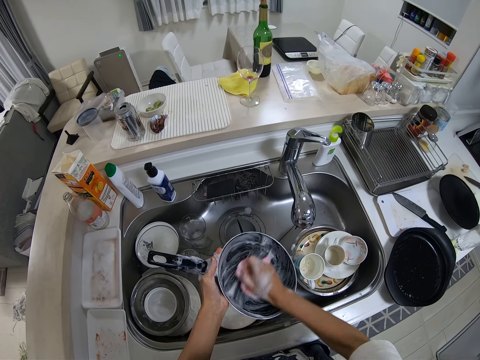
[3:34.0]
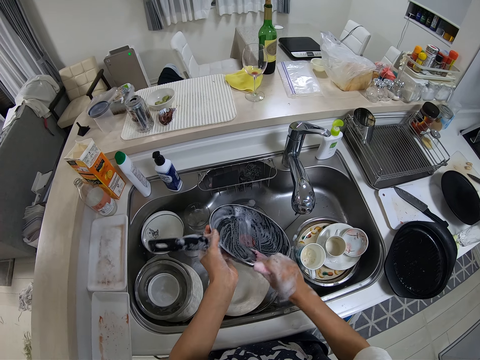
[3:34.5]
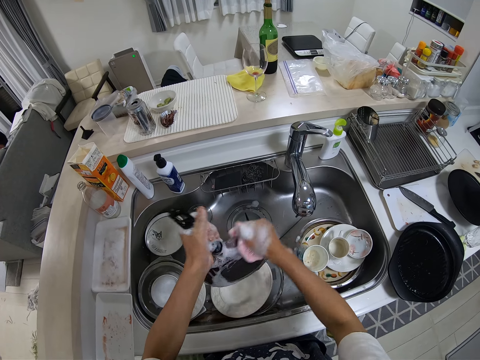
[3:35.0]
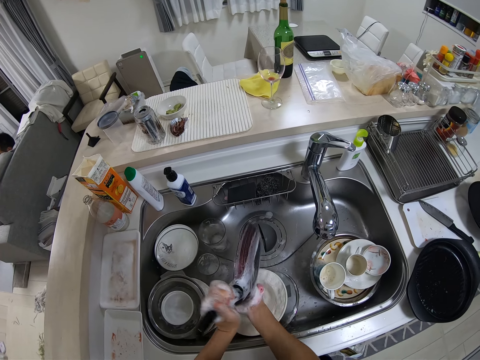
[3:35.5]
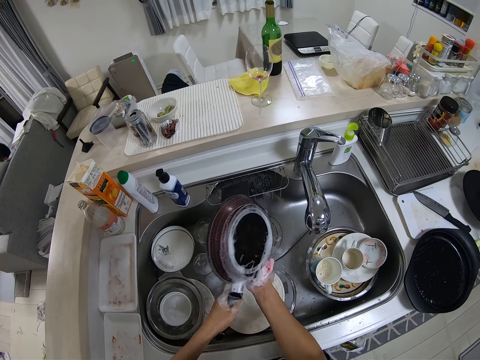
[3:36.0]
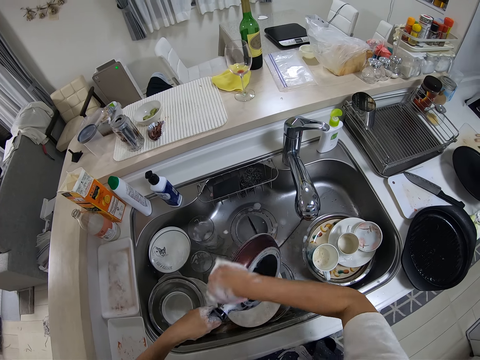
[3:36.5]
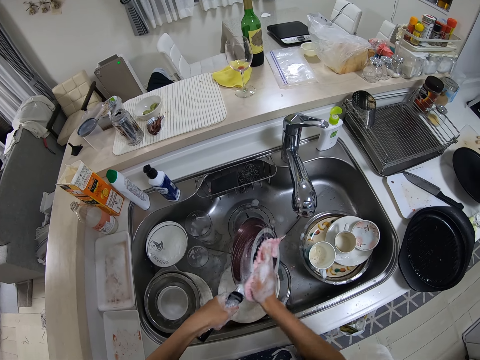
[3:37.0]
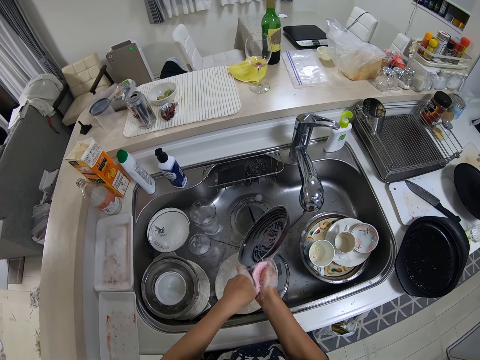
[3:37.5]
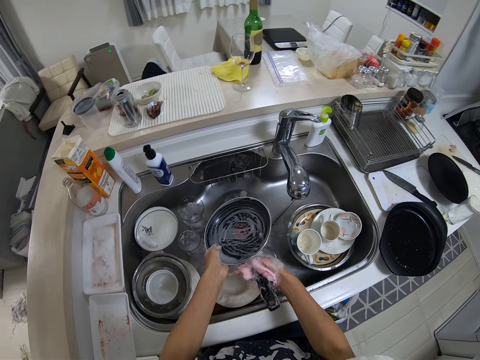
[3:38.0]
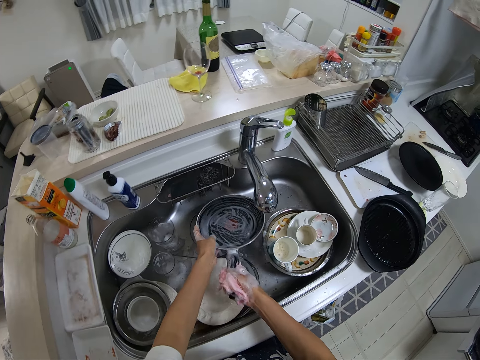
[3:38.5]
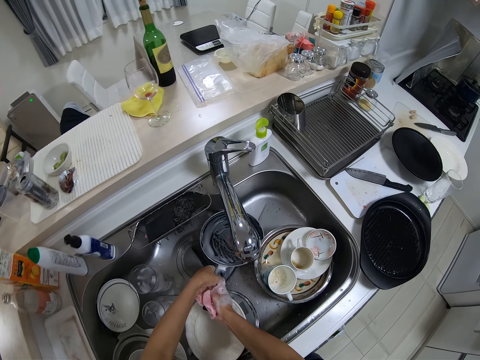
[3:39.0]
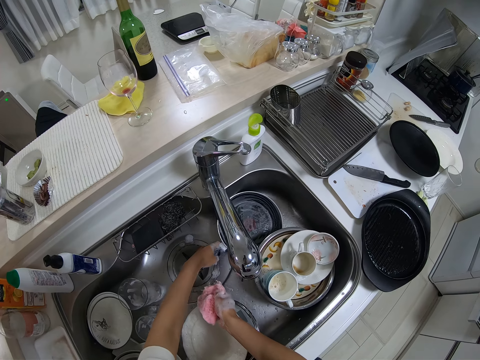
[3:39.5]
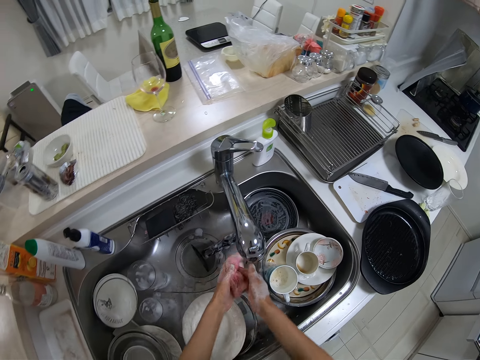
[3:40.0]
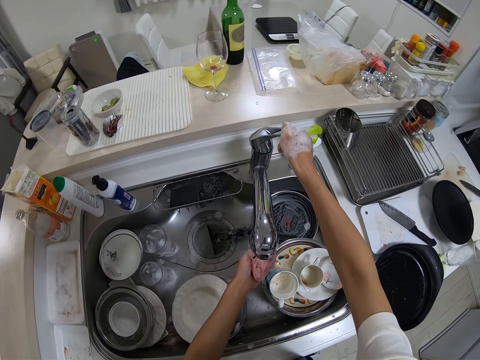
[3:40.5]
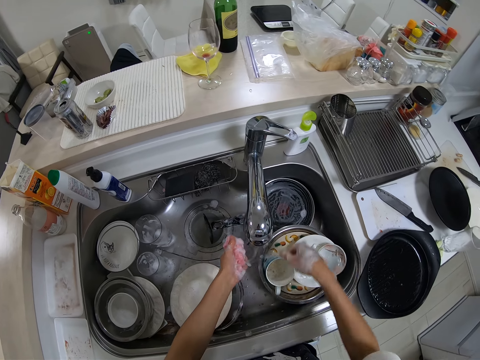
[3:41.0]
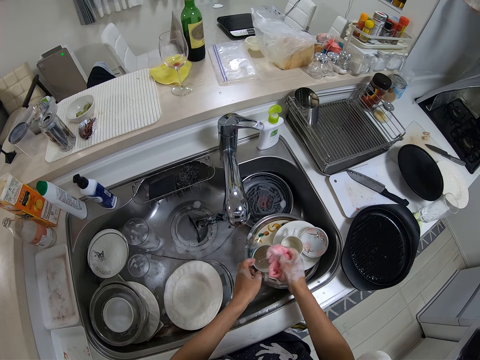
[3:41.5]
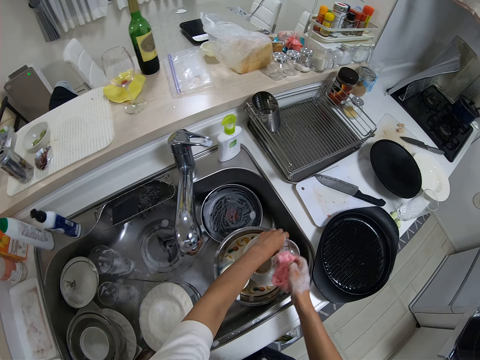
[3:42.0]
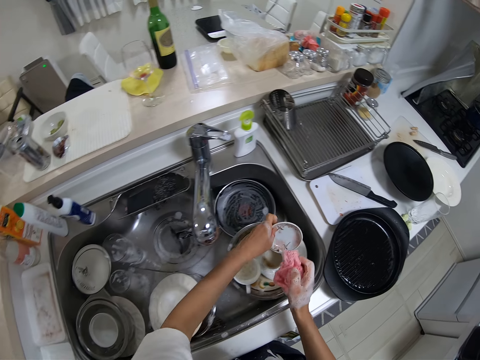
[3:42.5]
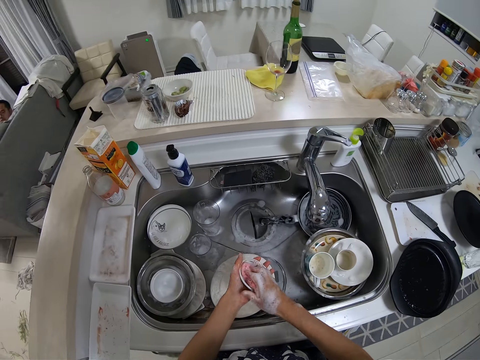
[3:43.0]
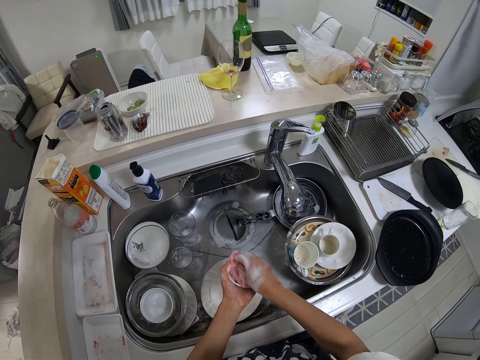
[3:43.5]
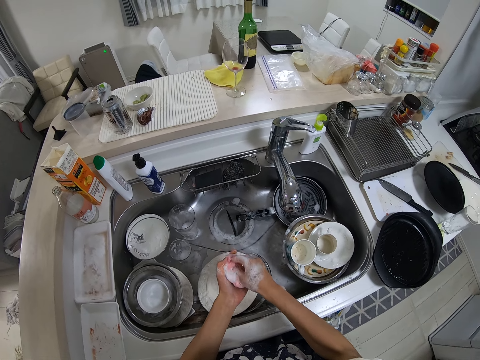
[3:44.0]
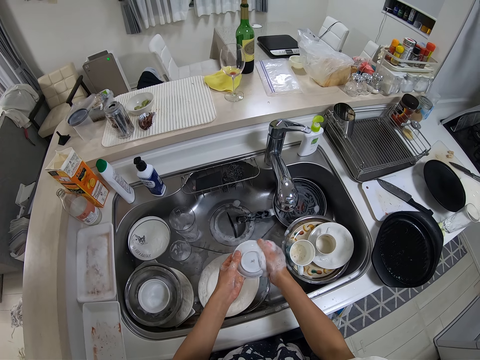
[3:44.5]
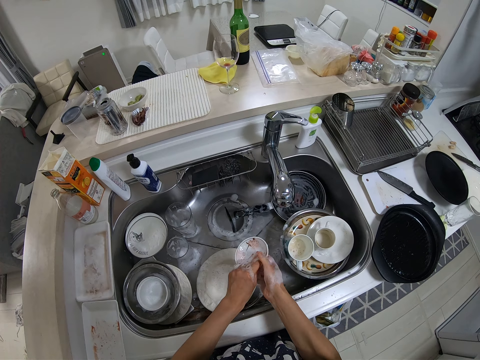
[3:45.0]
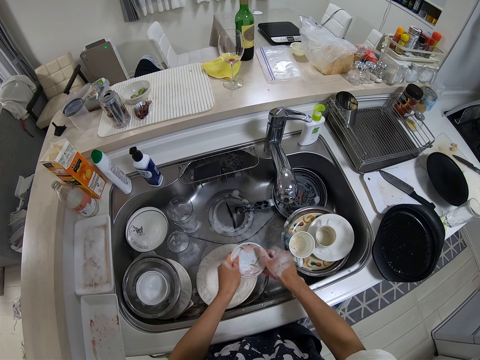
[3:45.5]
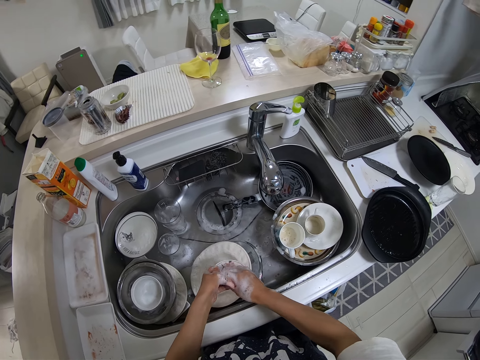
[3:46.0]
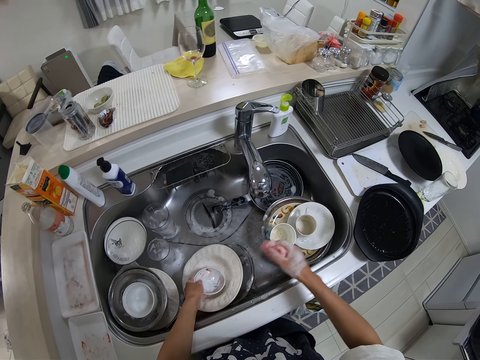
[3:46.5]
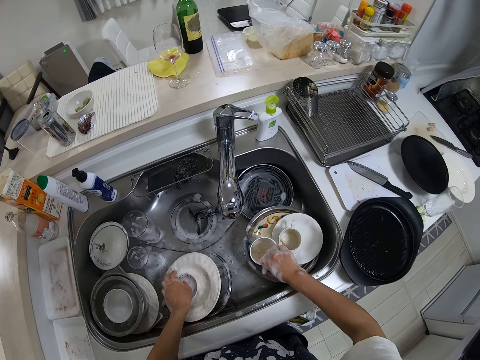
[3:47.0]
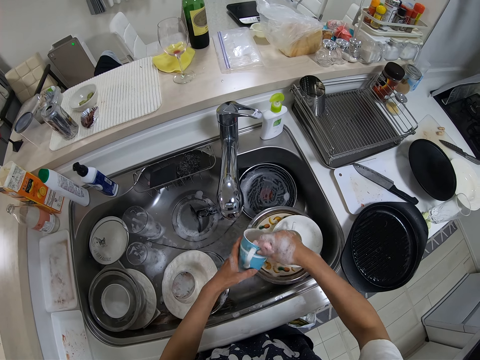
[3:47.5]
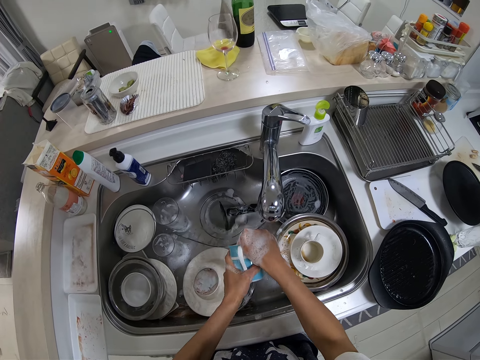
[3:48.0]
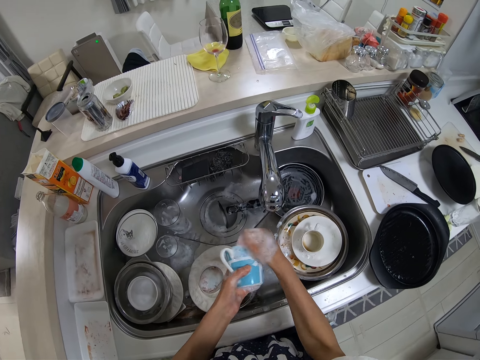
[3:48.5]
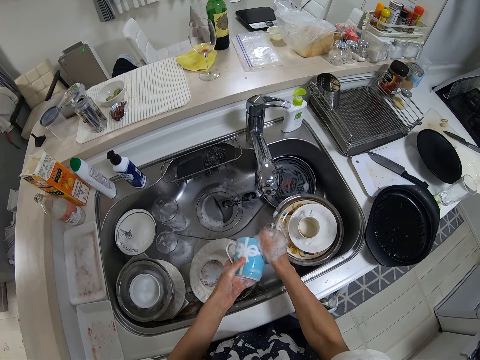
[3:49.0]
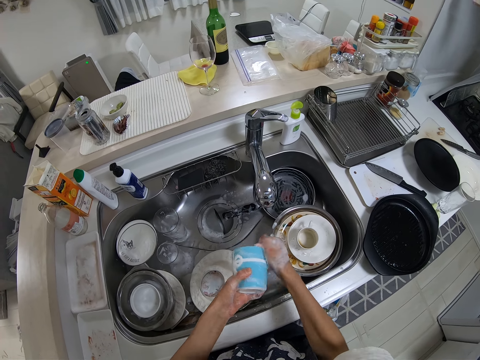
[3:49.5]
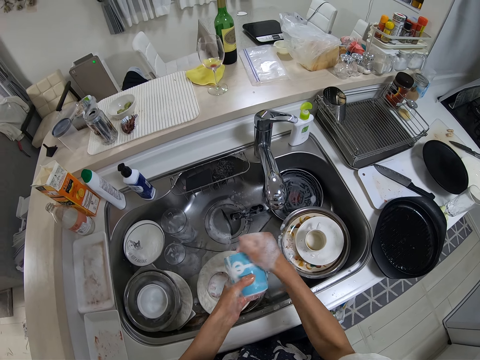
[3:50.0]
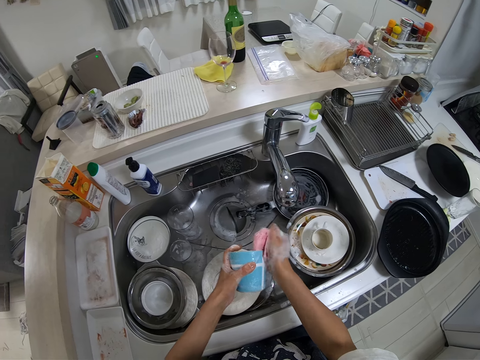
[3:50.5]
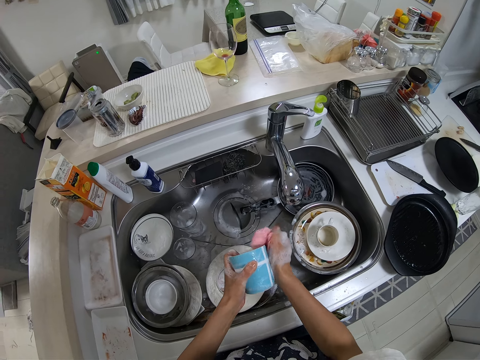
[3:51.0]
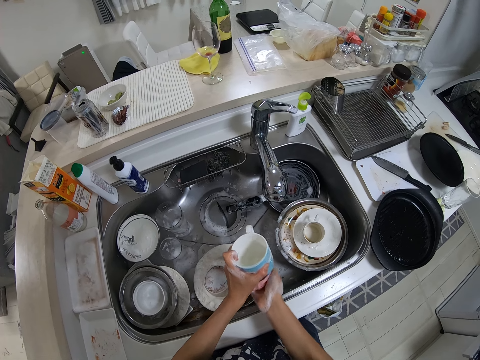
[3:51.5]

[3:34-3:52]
The camera wearer drops the pan in the wash sink with her right hand. She passes the sponge or dish cloth from her right hand to her left hand. She turns the faucet with her right hand. She squeezes the sponge in her left hand. She rinses the dish cloth. She closes the water tap. She passes the sponge from her left hand to her right hand. She picks up a plate on a plate in the sink with her left hand. She washes the plate with the sponge in her right hand. She drops the plate in the wash sink with her left hand. She picks up a cup on a plate in the sink with her left hand. She pours water from the cup. She washes the cup with the sponge in her right hand.

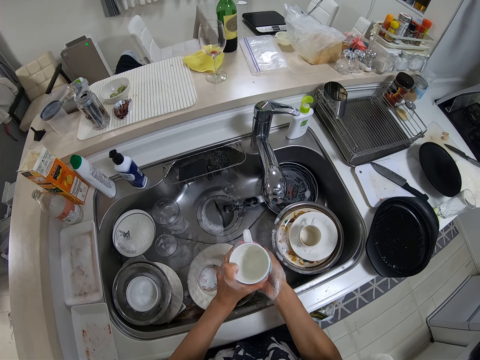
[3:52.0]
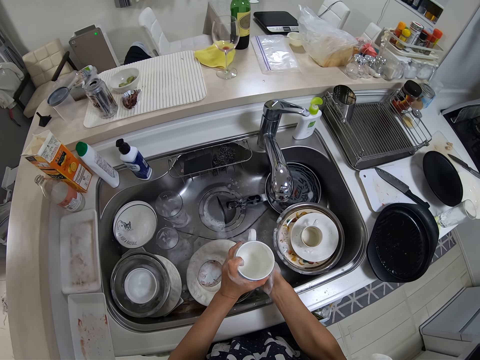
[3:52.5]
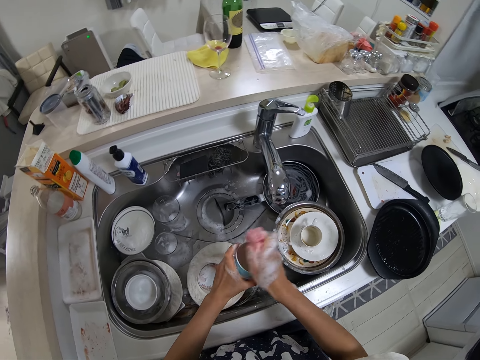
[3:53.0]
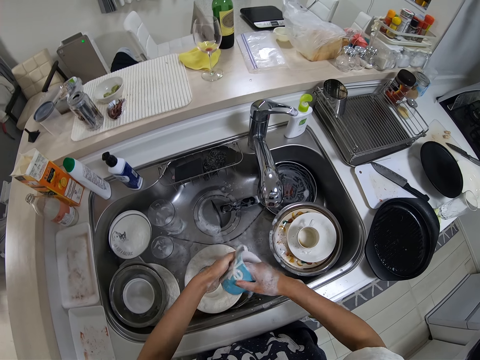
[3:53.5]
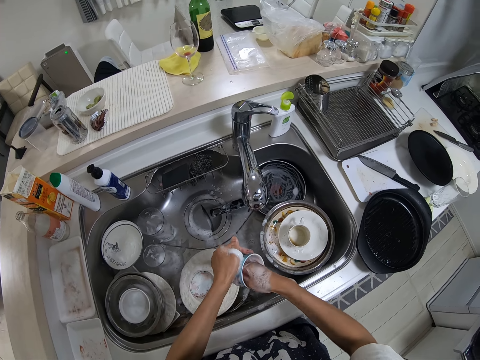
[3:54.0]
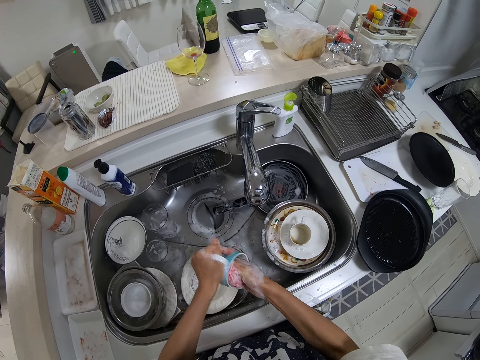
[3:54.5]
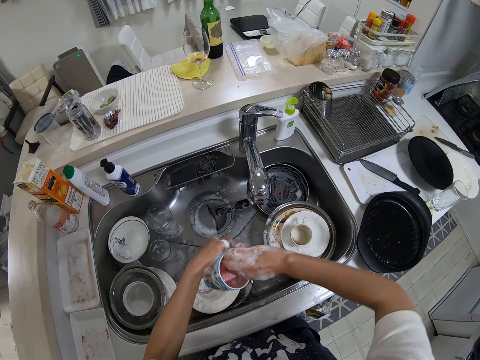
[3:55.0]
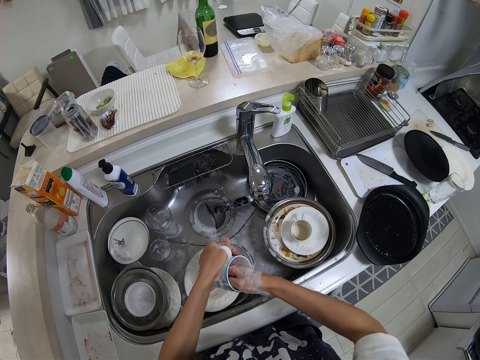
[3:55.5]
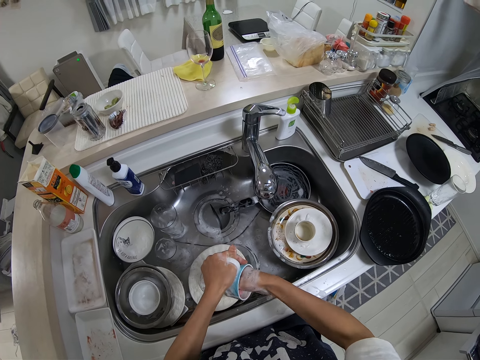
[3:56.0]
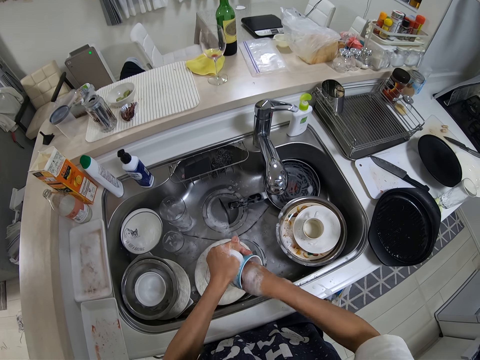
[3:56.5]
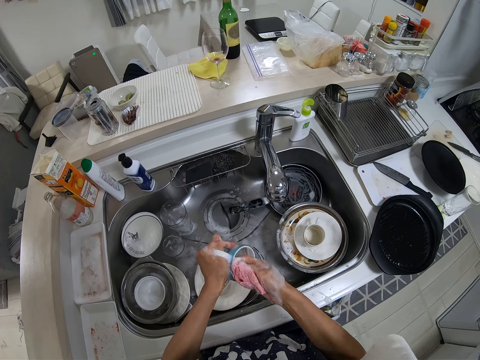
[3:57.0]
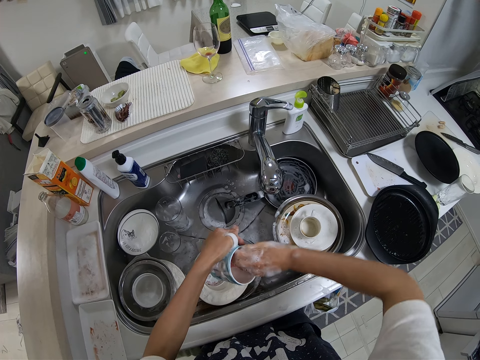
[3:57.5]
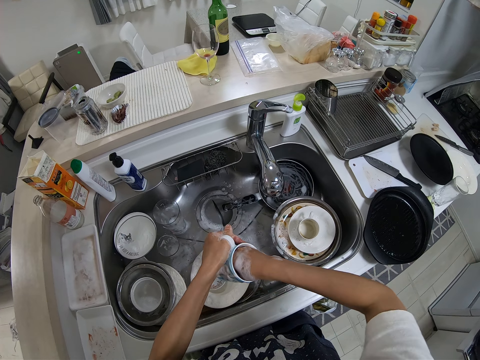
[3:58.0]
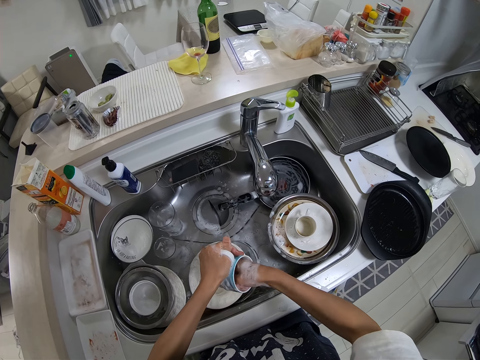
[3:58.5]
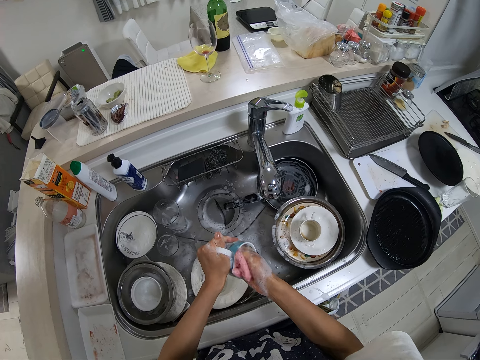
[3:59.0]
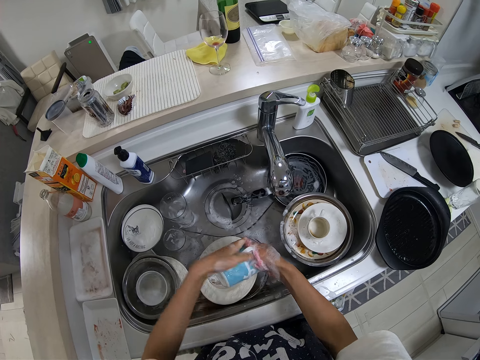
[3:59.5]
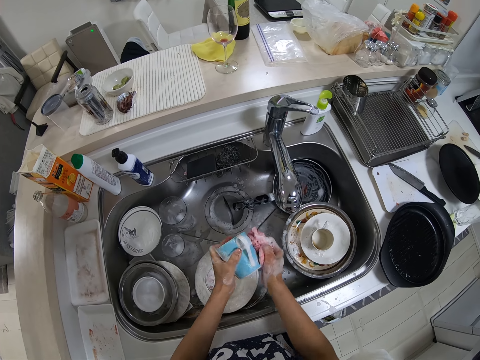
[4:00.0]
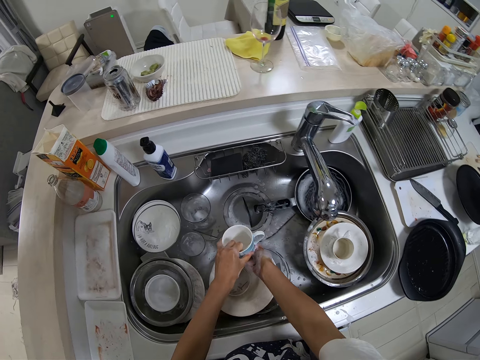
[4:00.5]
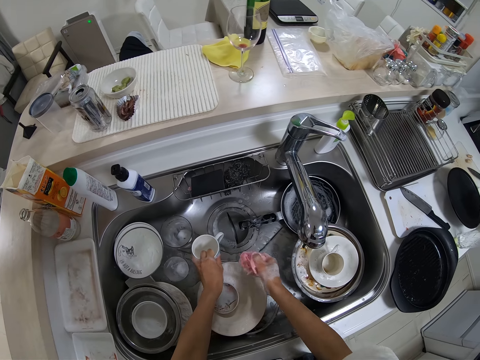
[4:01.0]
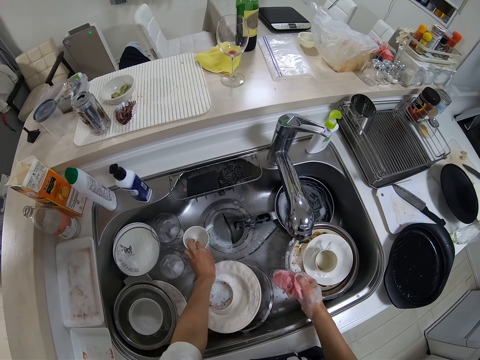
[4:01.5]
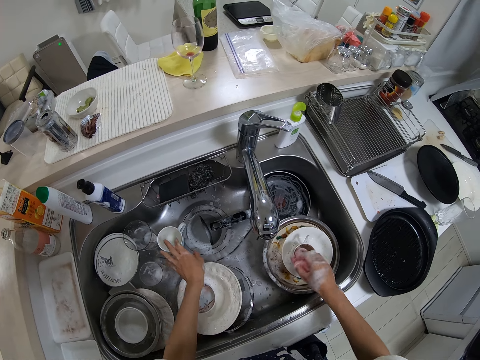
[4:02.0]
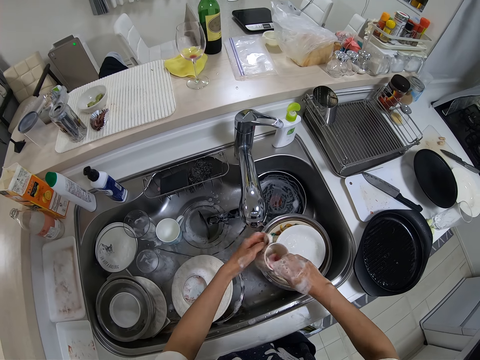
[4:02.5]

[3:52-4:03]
The camera wearer drops the cup in the wash sink with her left hand. She picks up a cup on a plate in the sink with her left hand.
